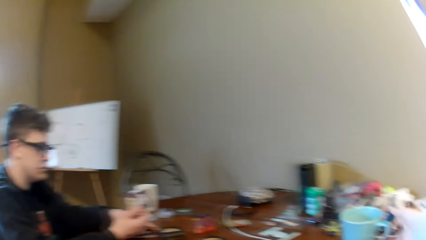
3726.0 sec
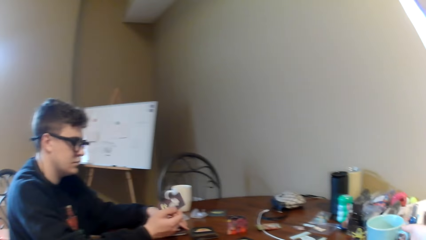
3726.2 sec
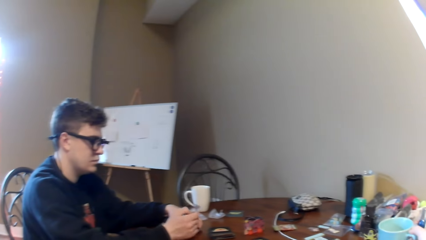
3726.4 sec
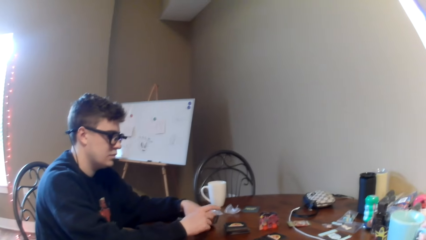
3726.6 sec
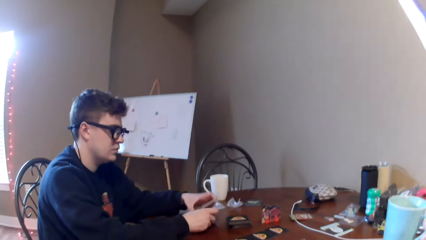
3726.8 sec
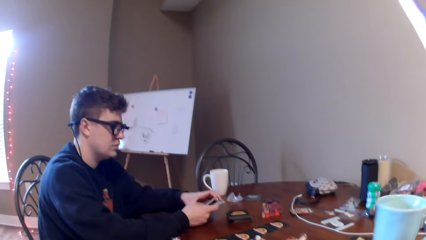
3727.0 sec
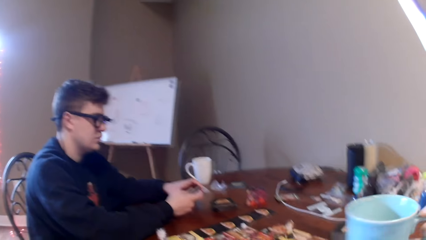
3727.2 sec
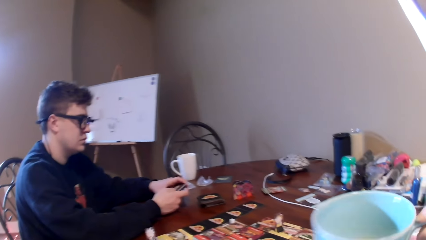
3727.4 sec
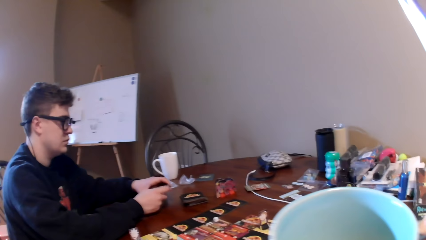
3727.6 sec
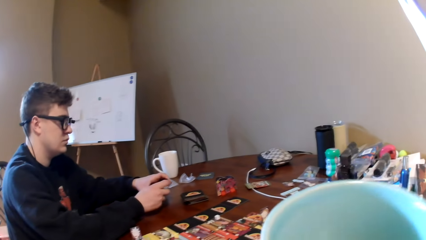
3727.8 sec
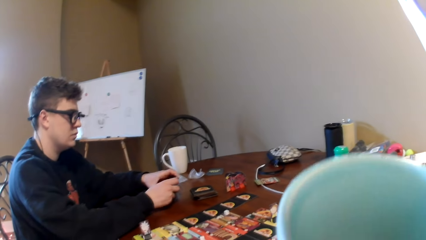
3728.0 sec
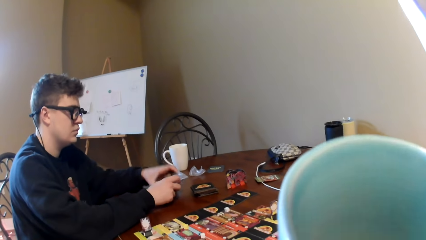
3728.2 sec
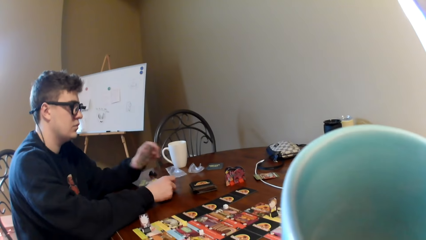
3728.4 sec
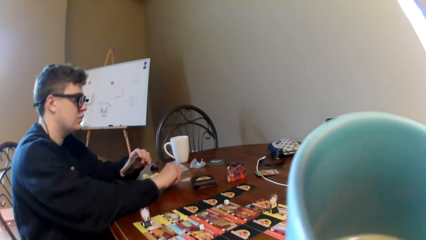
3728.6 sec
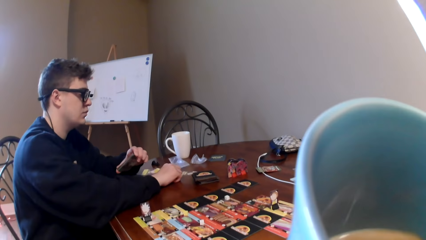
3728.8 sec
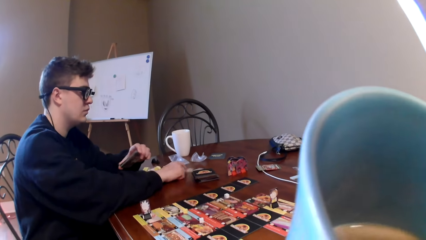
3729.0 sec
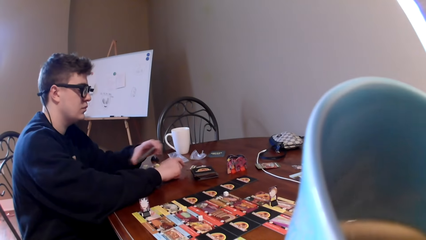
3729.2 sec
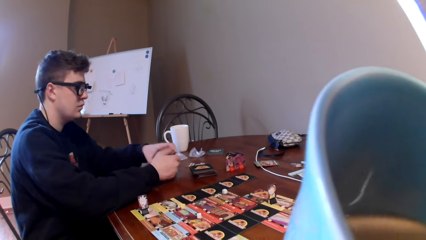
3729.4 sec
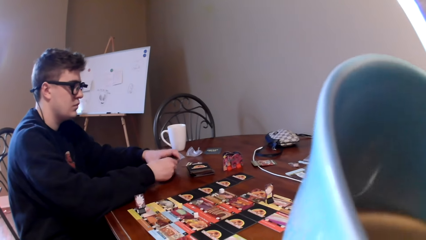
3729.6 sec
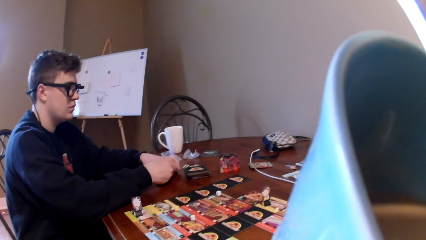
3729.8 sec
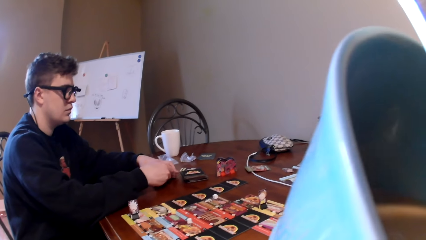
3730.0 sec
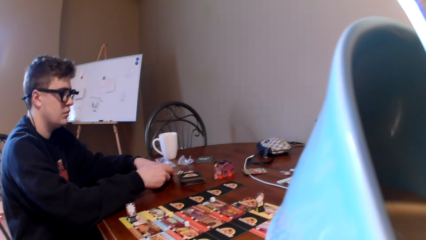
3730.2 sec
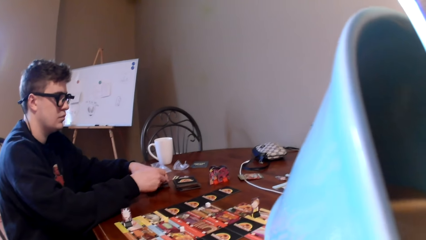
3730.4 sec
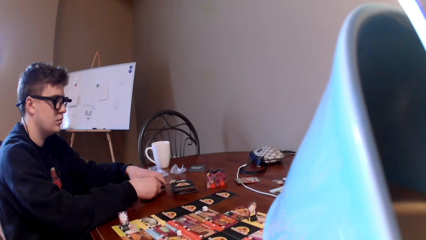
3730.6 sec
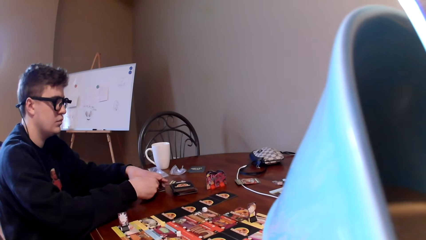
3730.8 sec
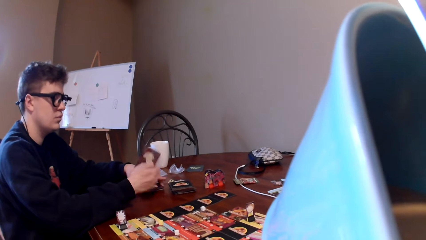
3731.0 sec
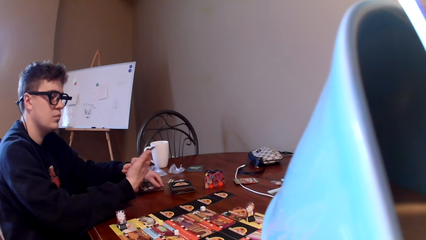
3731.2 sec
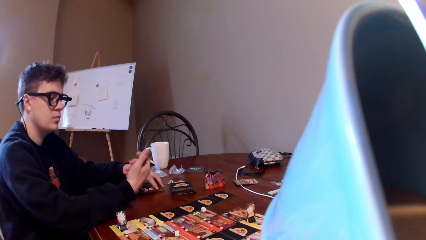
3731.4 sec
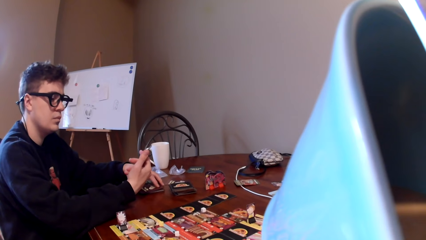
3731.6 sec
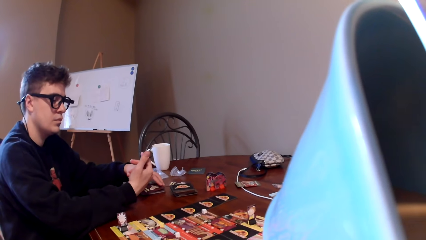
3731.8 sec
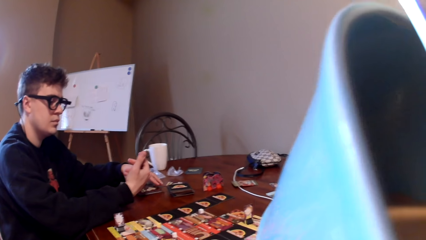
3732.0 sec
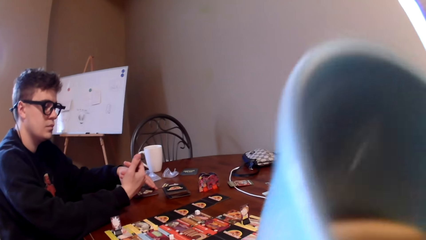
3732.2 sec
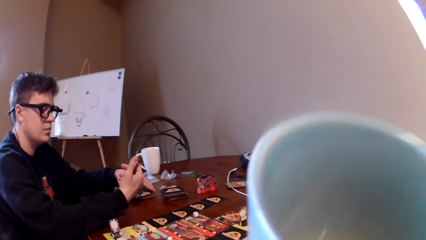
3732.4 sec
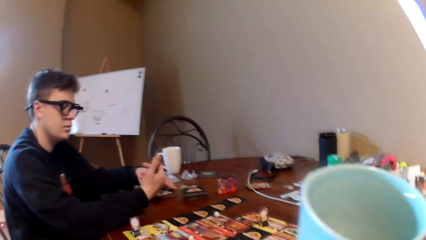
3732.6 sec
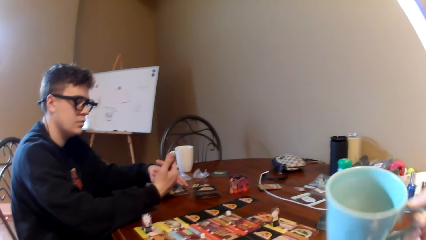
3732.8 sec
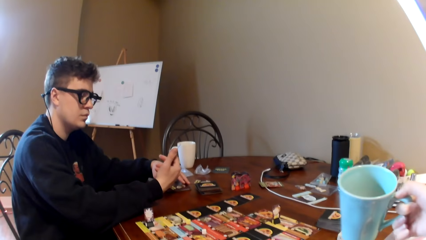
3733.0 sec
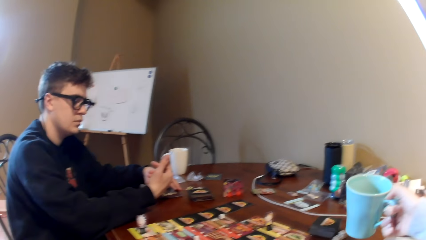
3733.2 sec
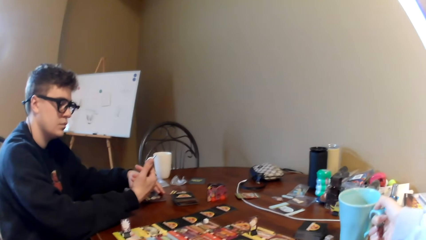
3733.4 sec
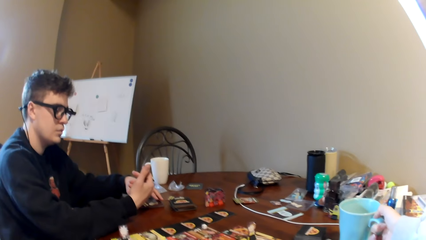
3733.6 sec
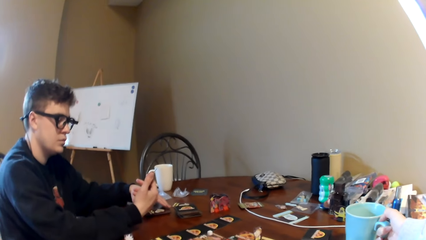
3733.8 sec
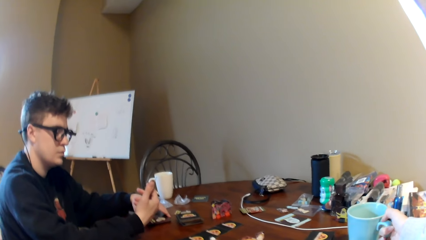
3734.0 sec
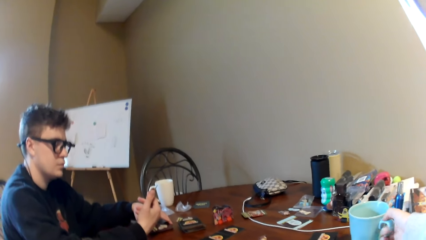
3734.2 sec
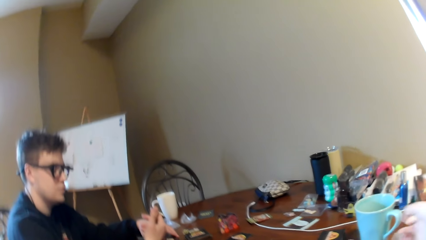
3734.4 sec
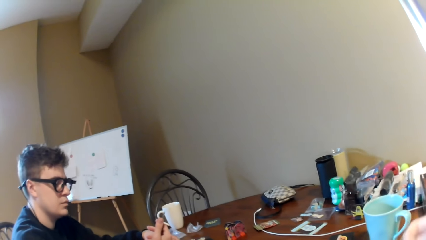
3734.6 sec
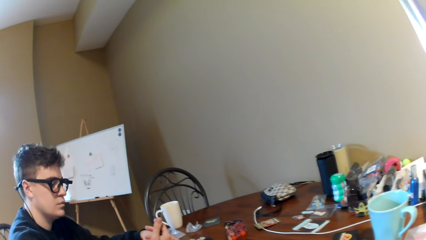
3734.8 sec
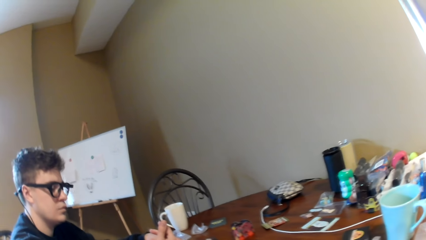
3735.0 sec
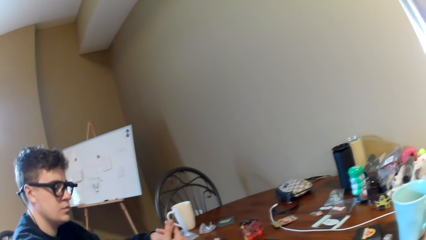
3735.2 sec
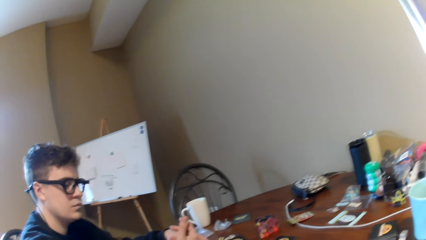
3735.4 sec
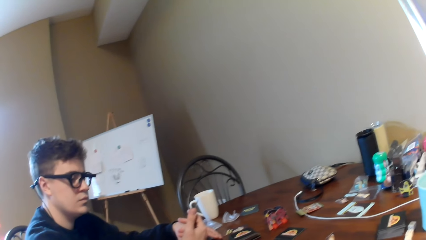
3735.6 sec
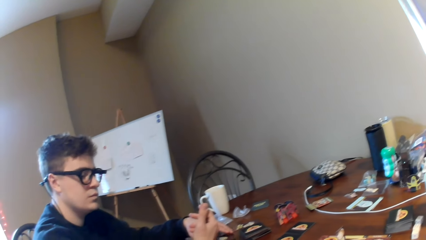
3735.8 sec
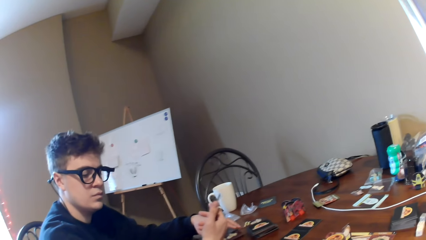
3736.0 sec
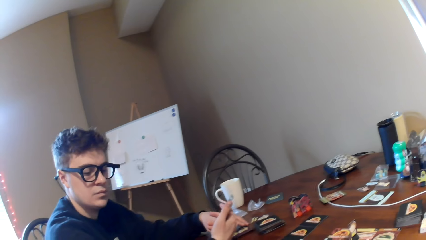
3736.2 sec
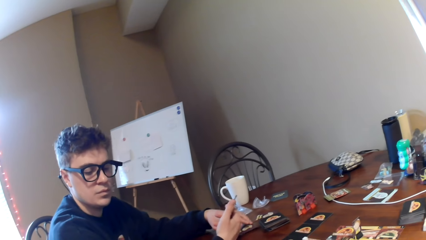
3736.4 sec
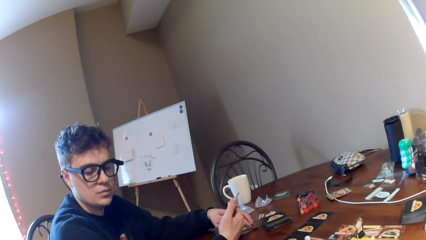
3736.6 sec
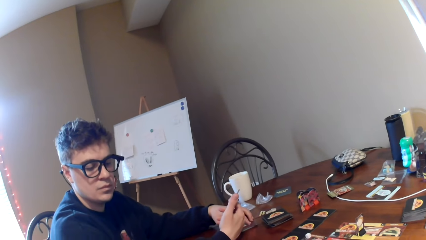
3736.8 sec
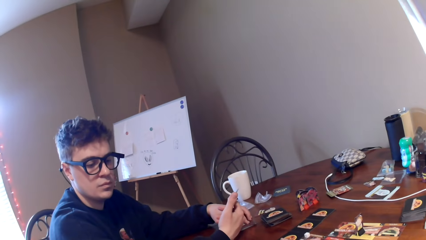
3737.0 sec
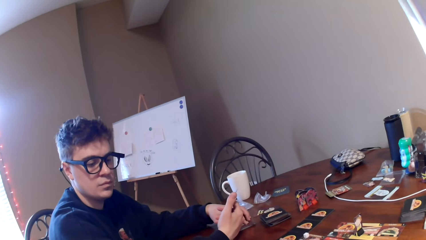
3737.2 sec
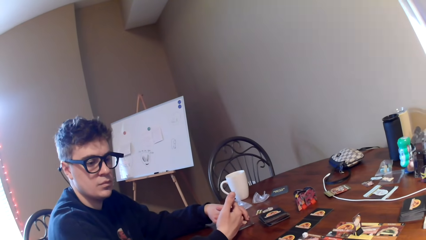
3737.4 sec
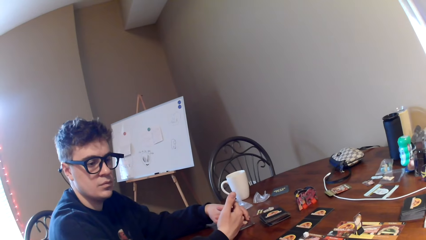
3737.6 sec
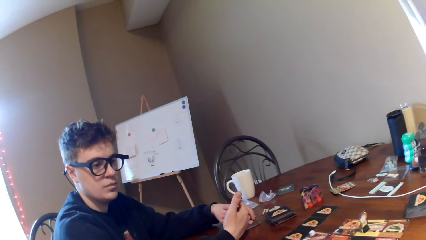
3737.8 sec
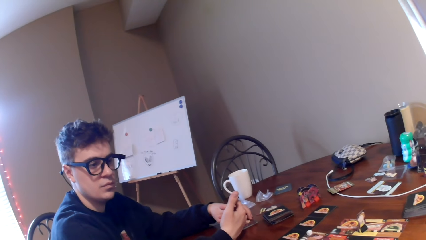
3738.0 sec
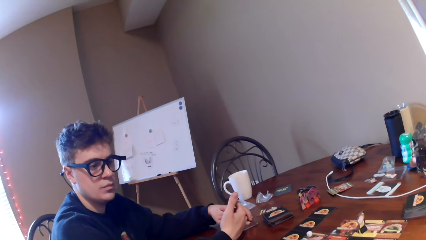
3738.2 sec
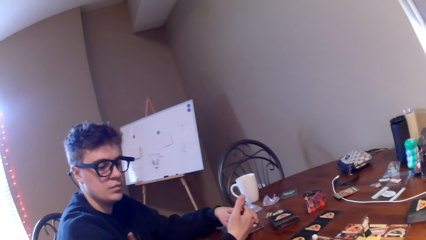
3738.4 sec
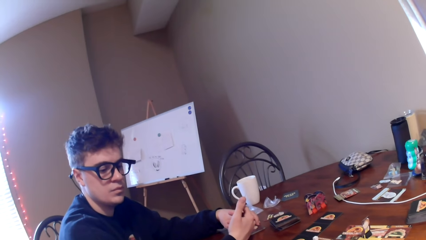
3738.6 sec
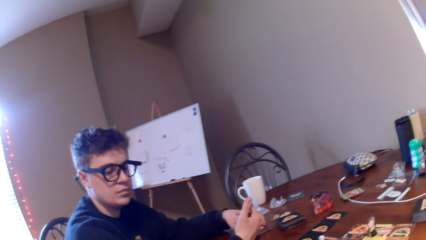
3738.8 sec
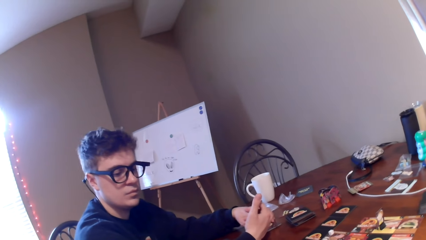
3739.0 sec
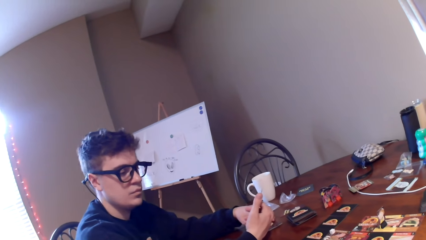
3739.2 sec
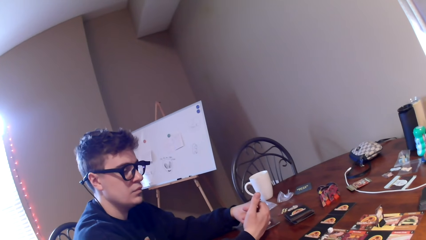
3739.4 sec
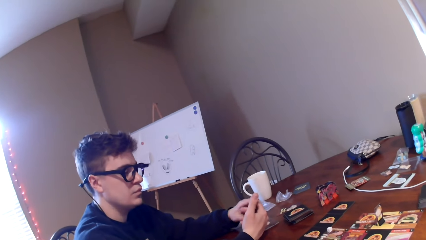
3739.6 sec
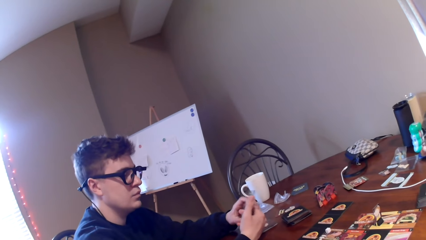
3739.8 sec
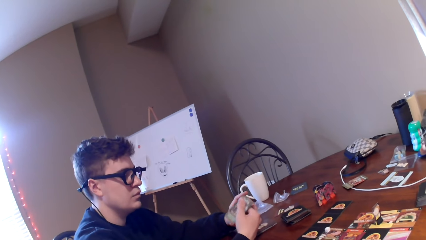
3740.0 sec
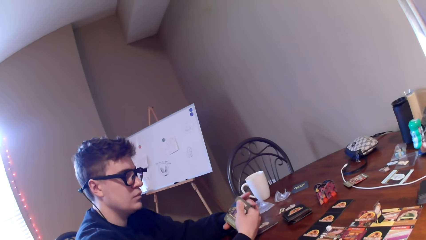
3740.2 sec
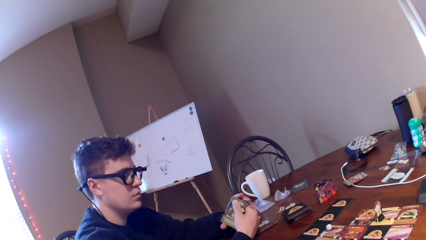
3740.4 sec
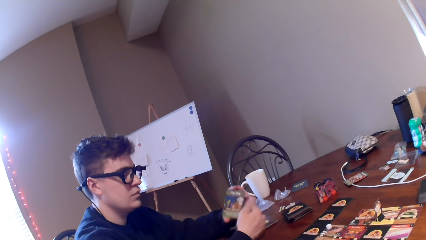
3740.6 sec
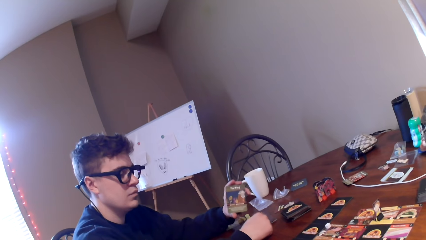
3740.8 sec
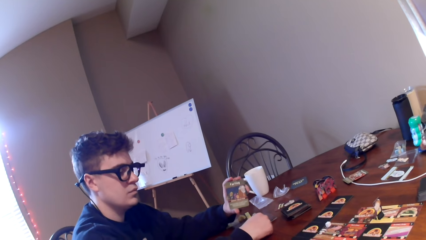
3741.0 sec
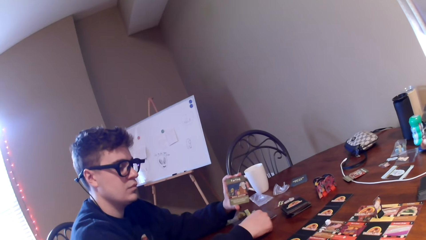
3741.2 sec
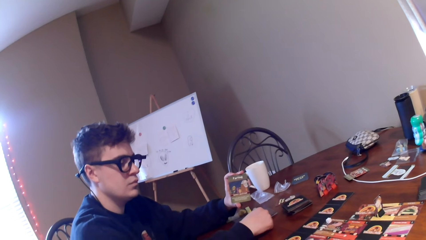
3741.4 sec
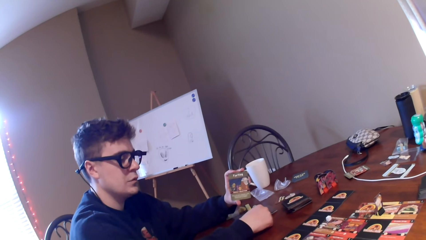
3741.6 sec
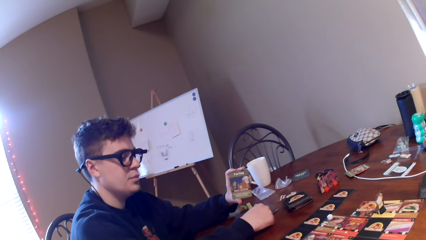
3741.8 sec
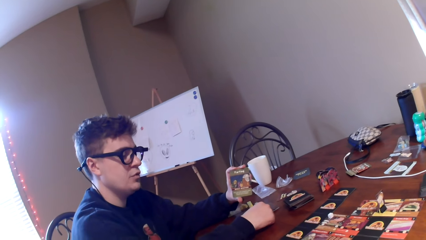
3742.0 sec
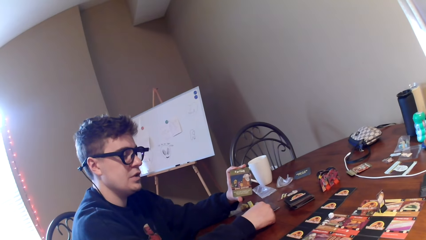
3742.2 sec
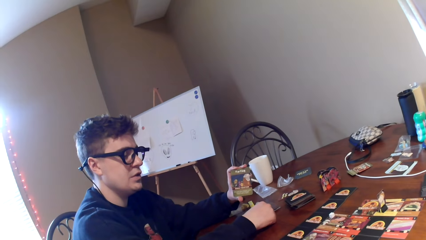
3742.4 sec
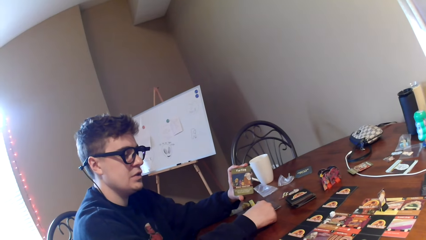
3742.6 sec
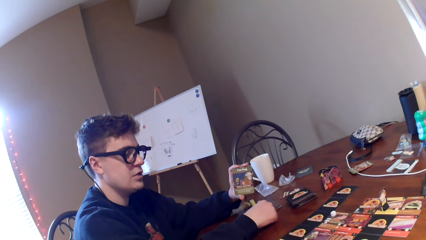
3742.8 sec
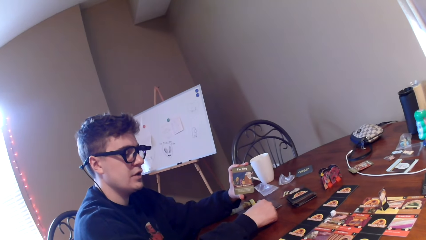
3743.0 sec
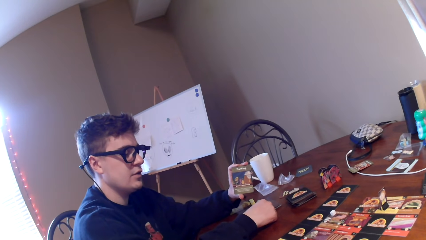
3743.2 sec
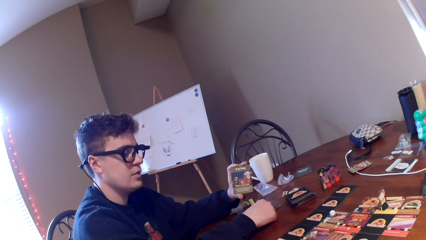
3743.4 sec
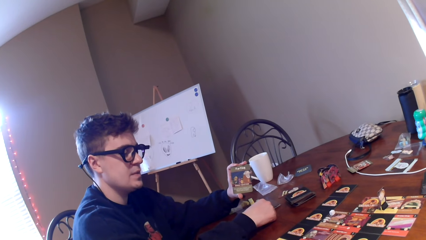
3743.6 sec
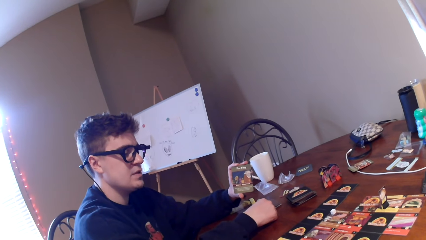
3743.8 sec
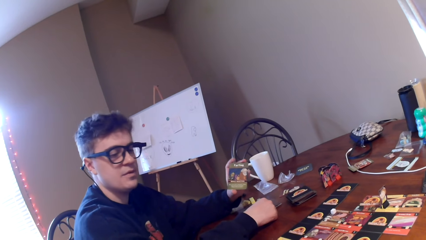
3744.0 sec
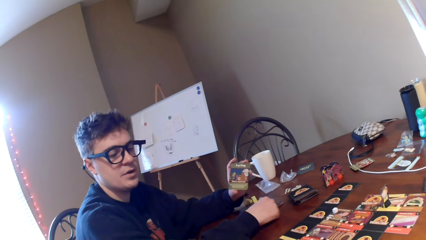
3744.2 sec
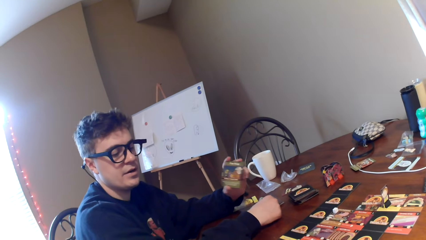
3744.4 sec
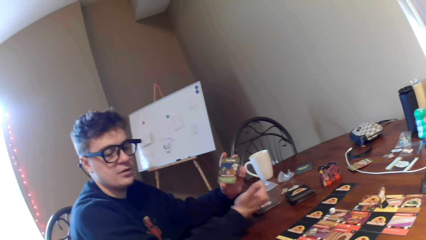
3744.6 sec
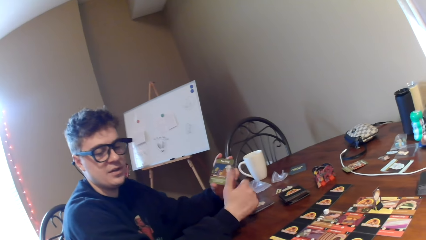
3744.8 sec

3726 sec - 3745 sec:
The camera wearer takes a cup of tea. They drink tea from the cup. They put the cup on the table. They look at a man. The man looks at the card in the hand. The man shows the camera wearer a card.
